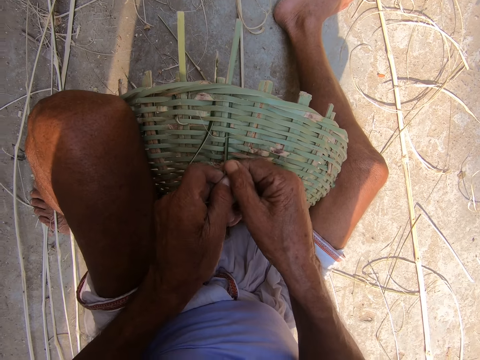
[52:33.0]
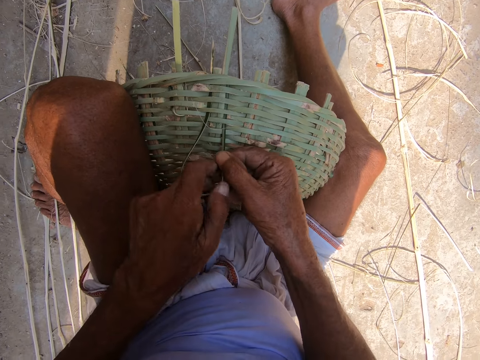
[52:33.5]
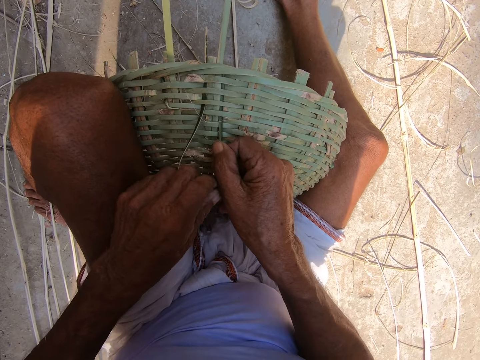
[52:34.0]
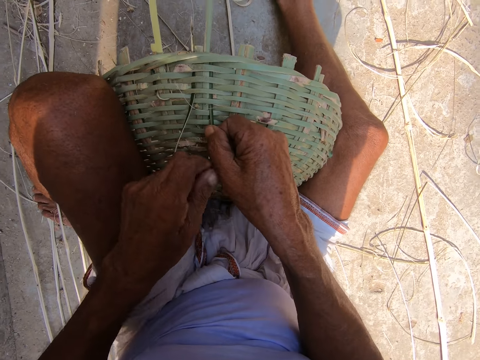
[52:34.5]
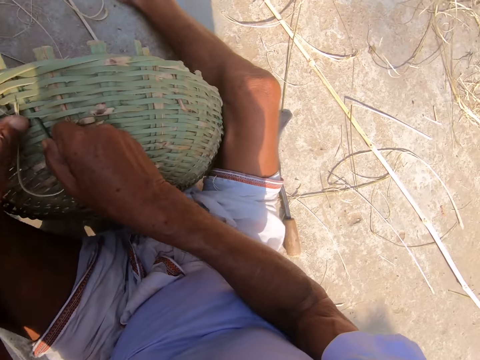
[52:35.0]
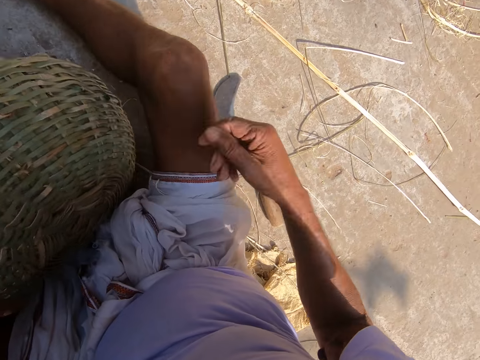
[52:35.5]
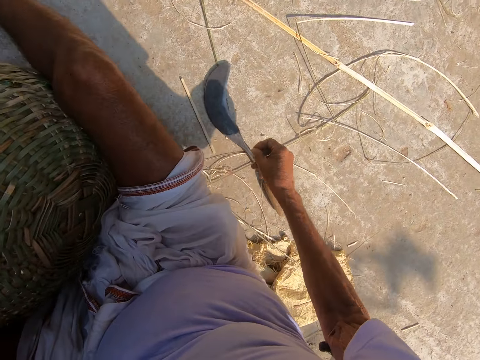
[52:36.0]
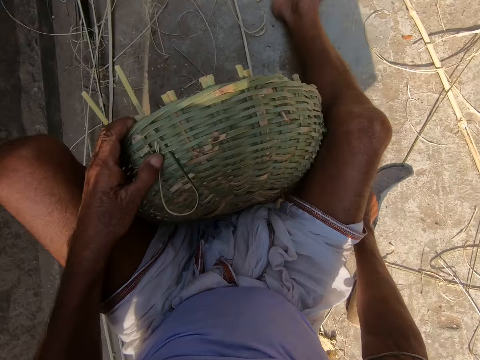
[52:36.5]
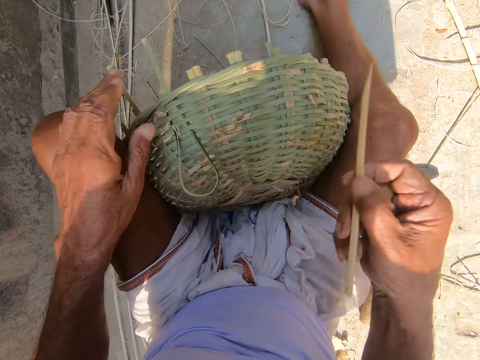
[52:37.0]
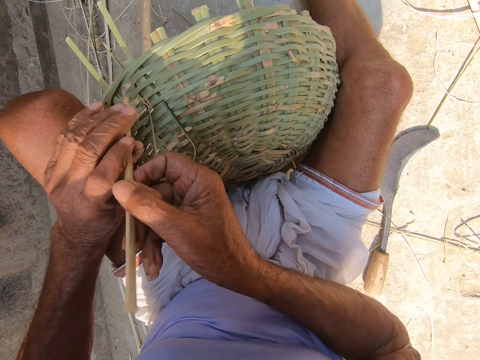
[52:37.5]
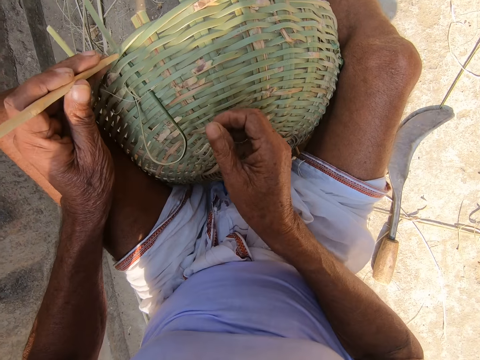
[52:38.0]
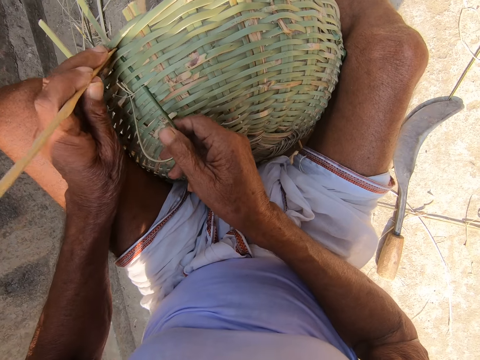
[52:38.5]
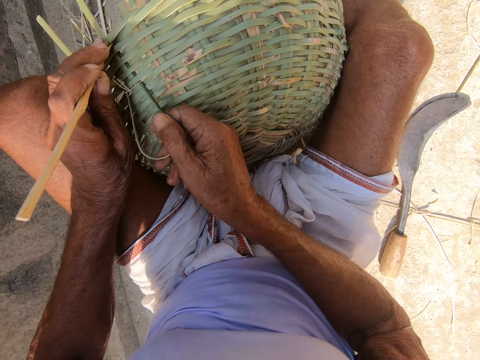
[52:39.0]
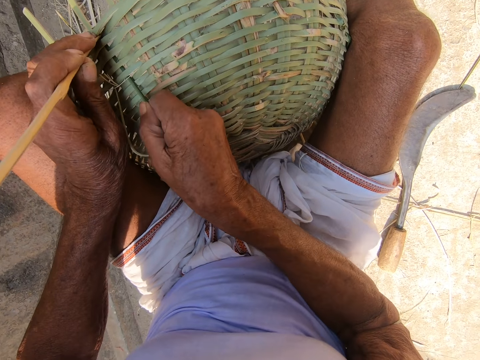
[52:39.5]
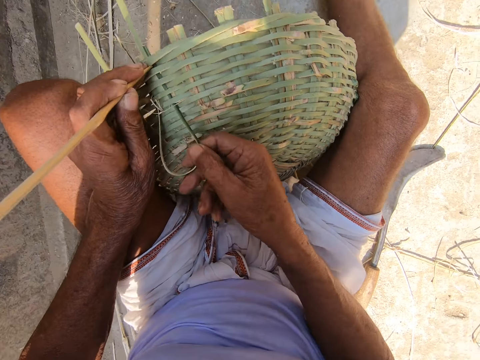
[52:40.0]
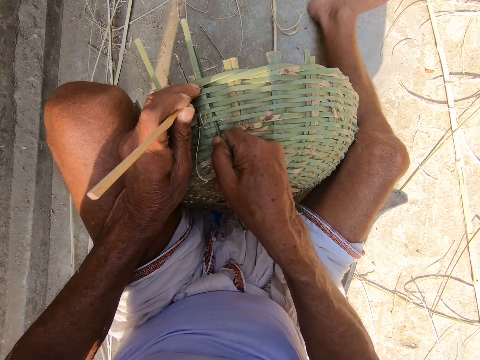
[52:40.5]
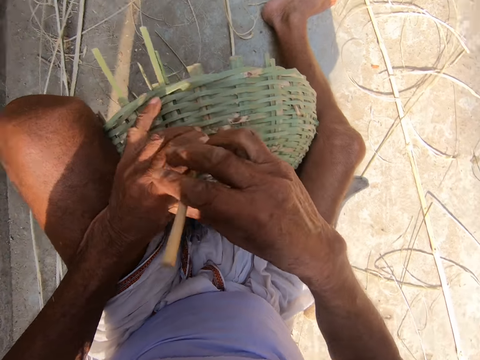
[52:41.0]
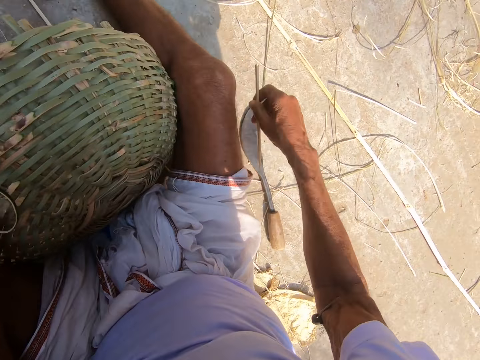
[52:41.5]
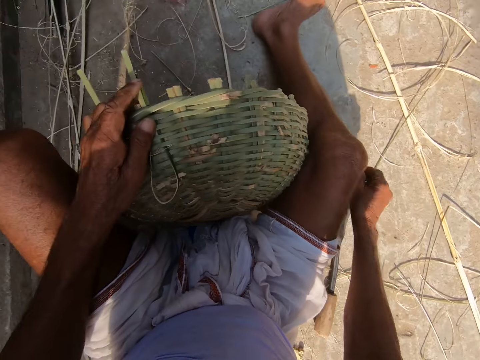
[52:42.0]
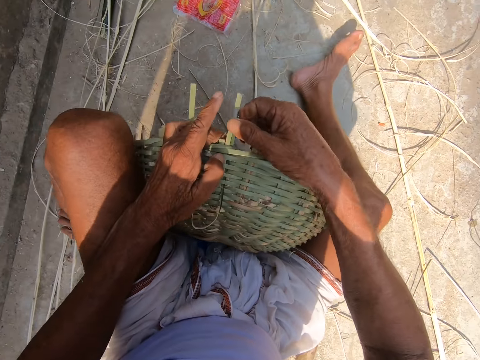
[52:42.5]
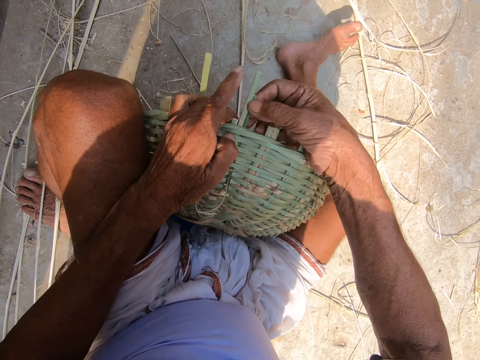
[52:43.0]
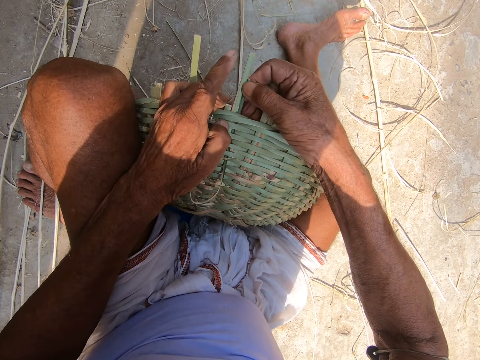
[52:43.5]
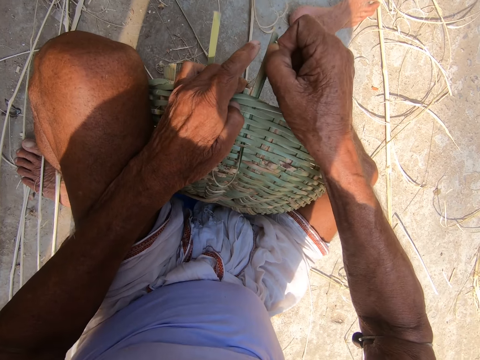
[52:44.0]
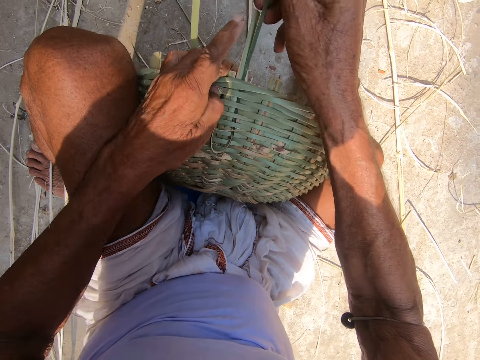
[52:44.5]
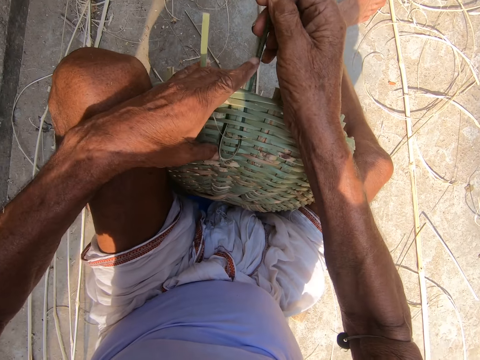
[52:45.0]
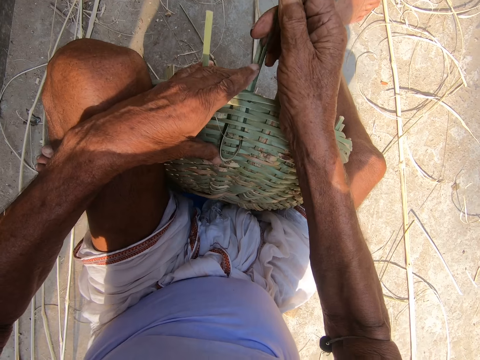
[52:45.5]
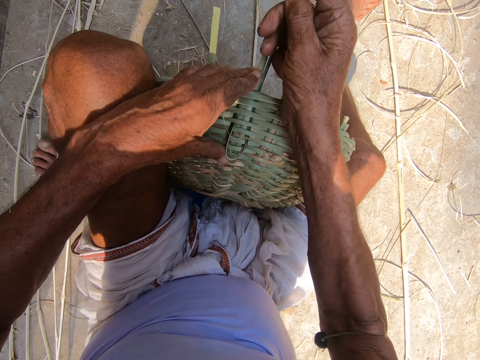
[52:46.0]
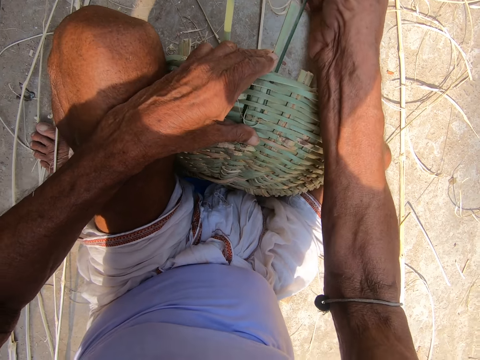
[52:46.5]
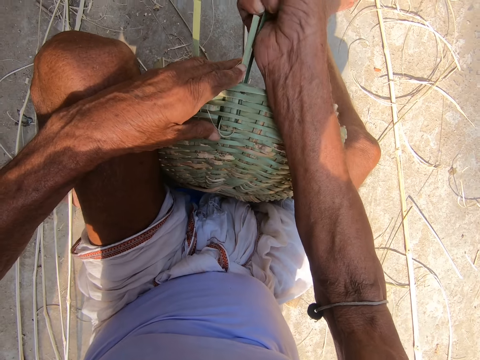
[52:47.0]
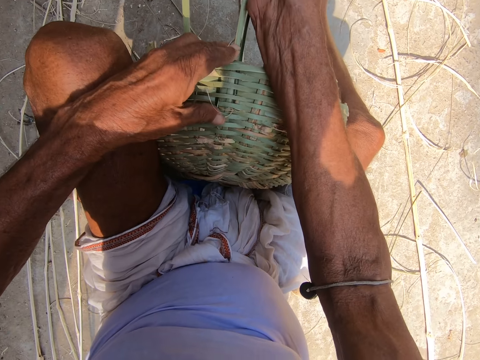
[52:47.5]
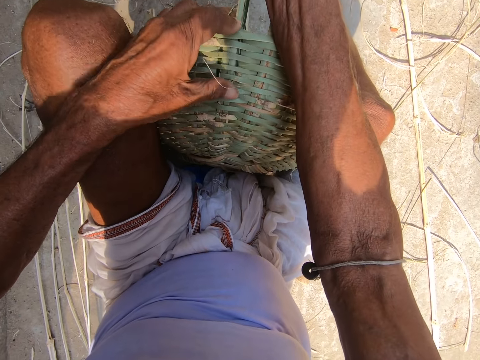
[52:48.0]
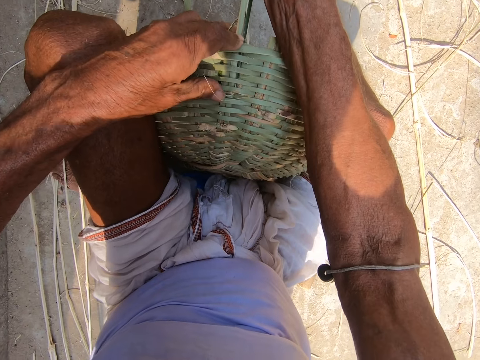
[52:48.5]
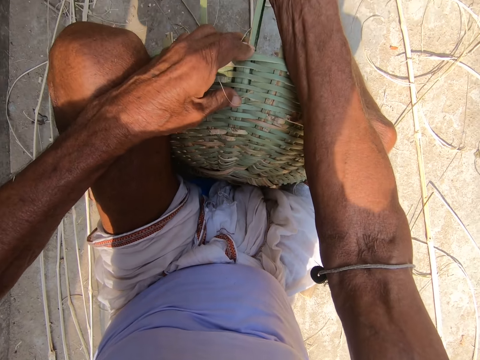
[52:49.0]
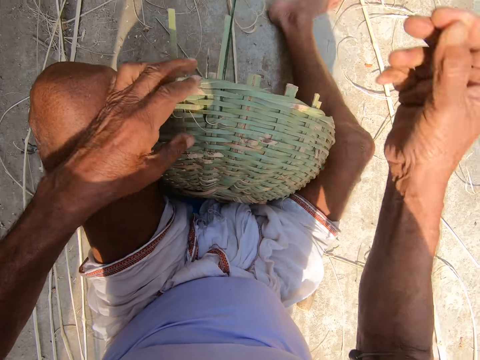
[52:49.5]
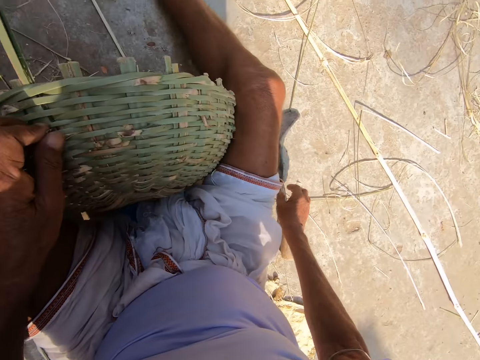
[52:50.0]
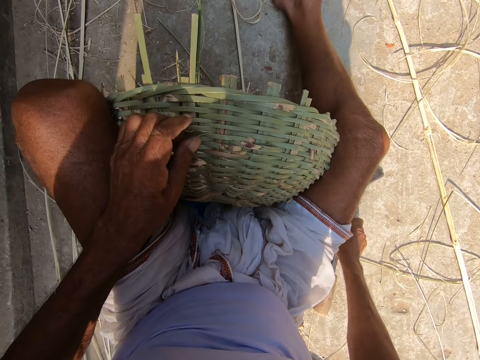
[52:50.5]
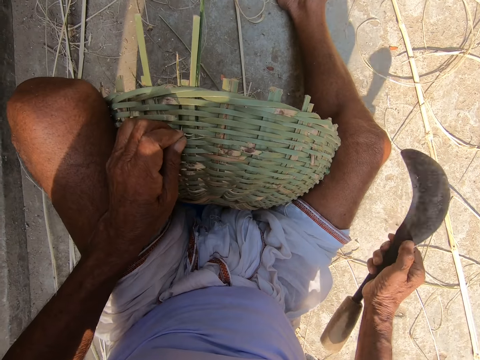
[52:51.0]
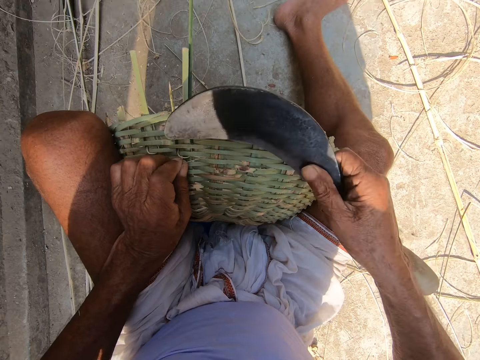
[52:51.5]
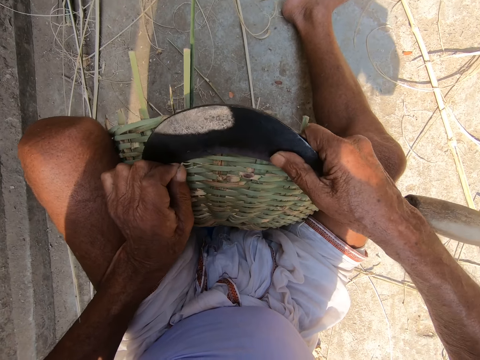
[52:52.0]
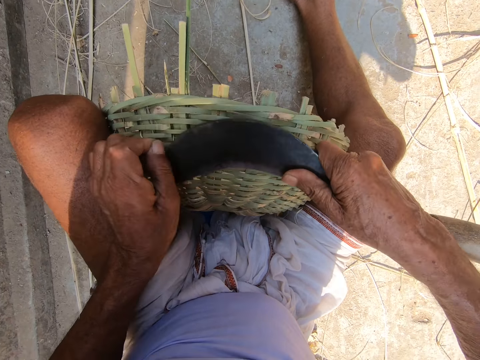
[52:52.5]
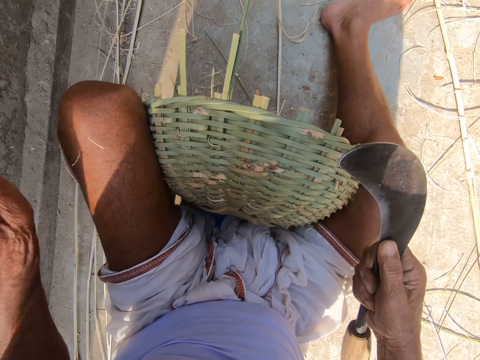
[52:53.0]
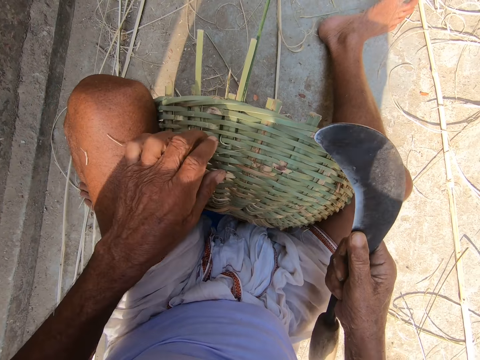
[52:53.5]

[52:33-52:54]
The camera wearer picks up the stick from the ground with his right hand. He transfers the stick from his right hand to his left hand. He adjusts the bamboo strip on the basket with his right hand. He transfers the stick from his left hand to his right hand. He drops the stick on the ground with his right hand. He weaves the basket with both hands. He picks up the sickle from the ground with his right hand. He cuts the bamboo strip or grass on the basket with the sickle in his right hand. He throws the grass.
